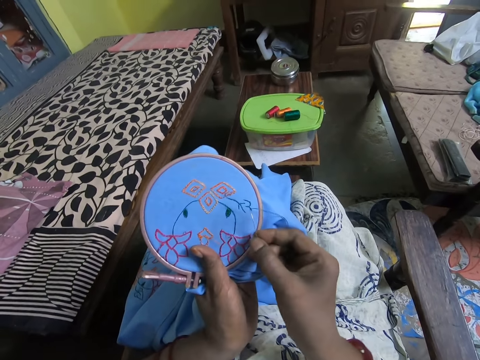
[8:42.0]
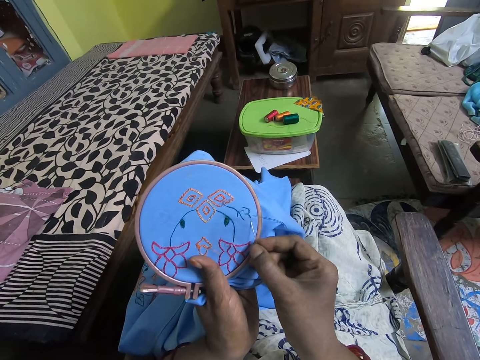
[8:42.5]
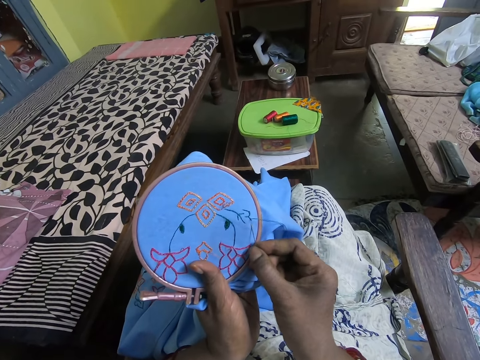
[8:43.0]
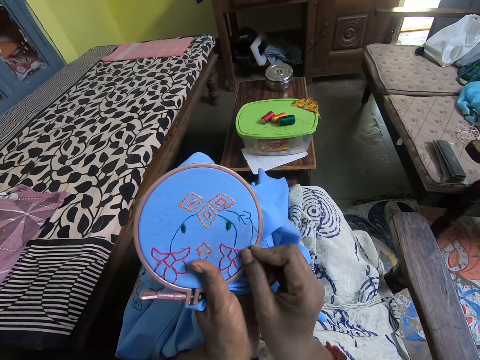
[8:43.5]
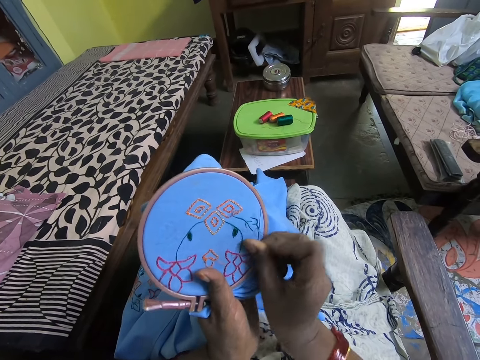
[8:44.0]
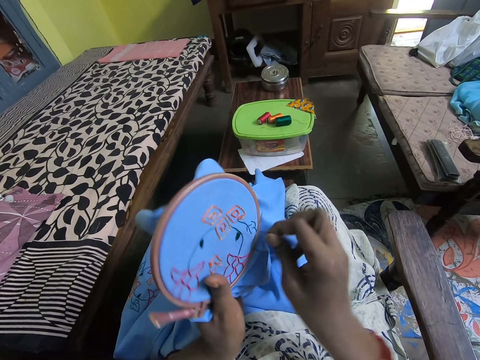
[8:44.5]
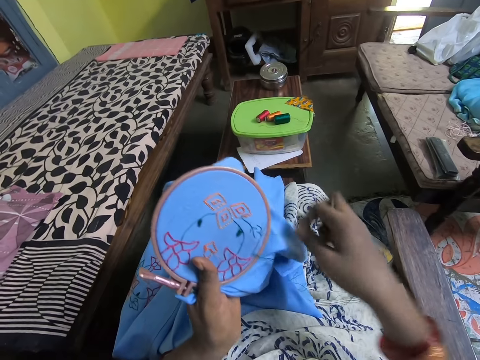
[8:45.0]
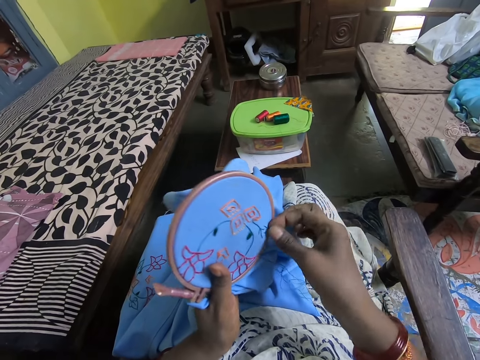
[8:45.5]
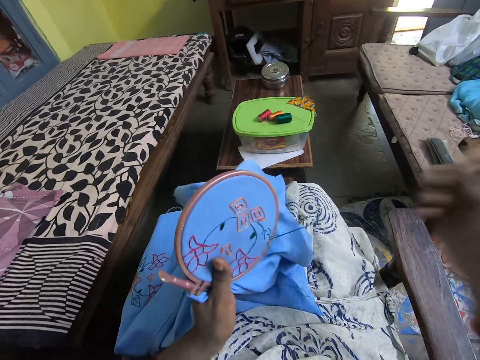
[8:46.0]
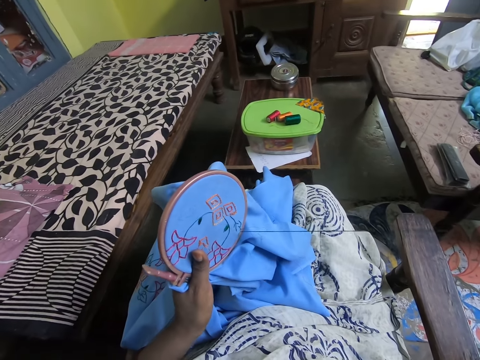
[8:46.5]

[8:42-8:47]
The camera wearer stitches the table cloth with a needle. They pull the needle. They pull the yarn.

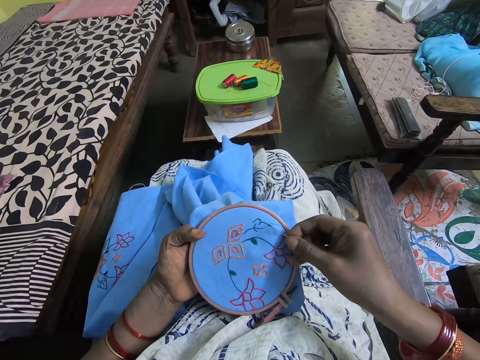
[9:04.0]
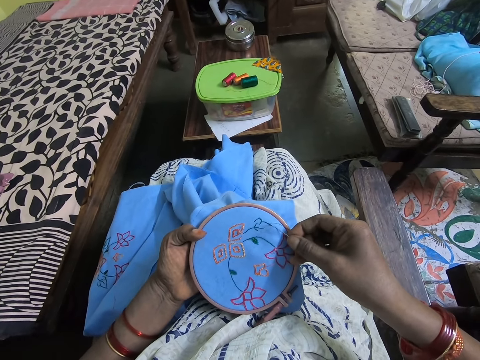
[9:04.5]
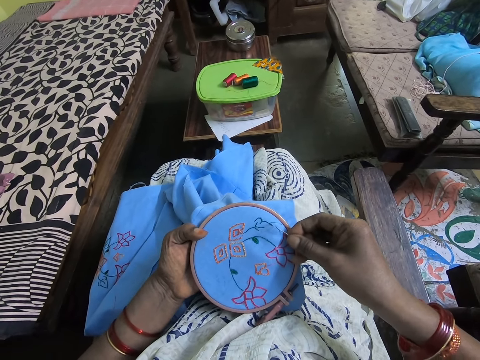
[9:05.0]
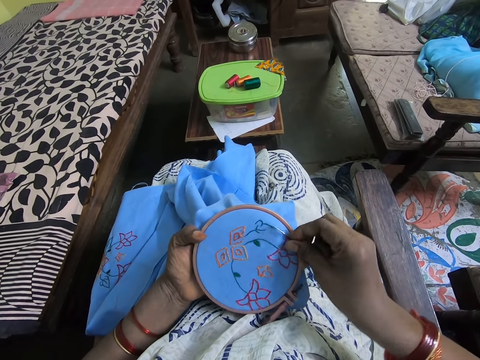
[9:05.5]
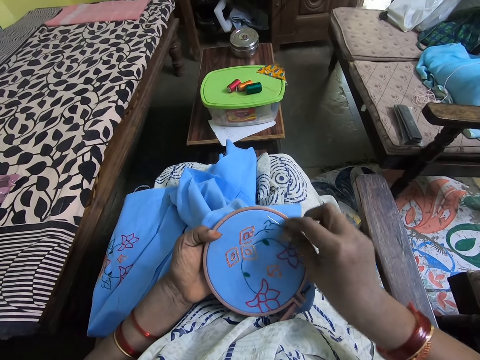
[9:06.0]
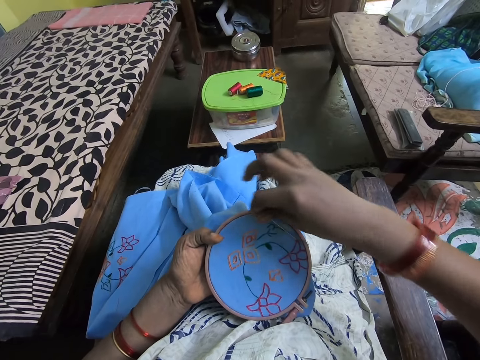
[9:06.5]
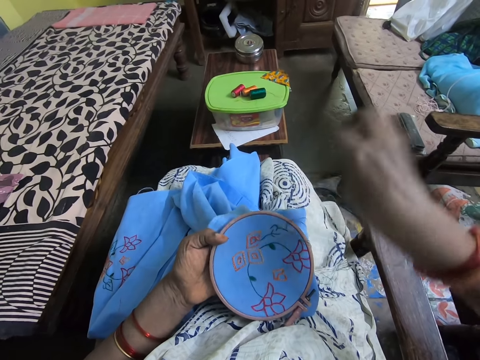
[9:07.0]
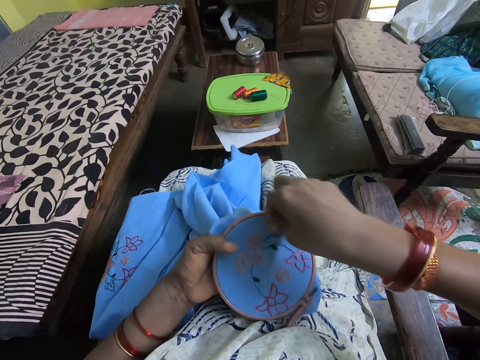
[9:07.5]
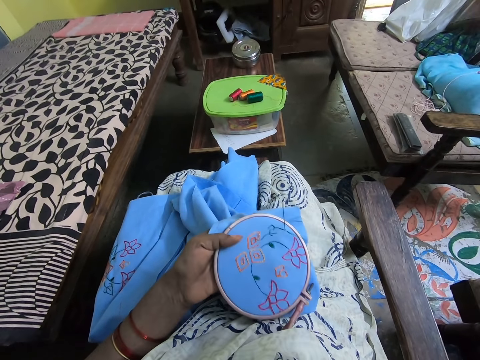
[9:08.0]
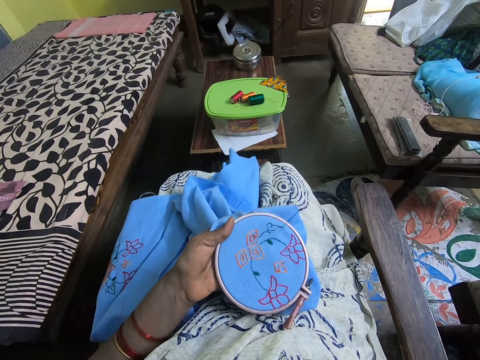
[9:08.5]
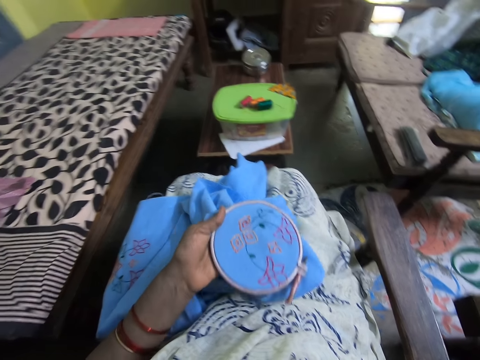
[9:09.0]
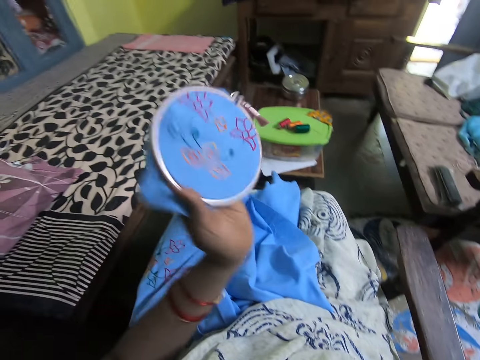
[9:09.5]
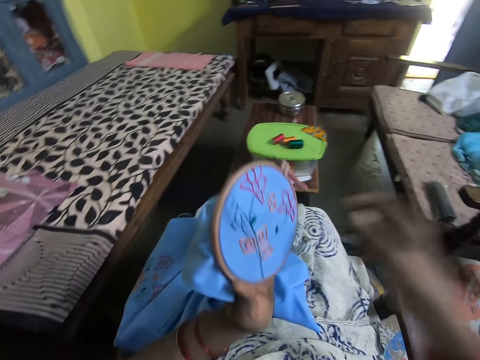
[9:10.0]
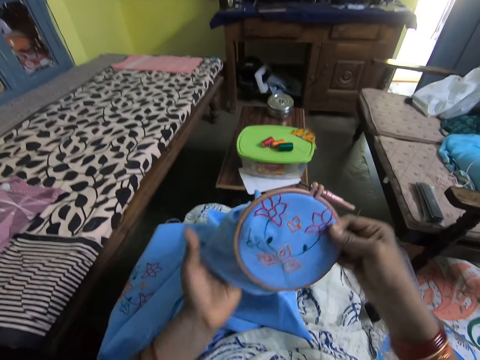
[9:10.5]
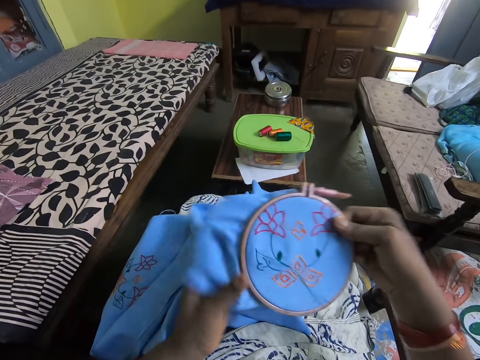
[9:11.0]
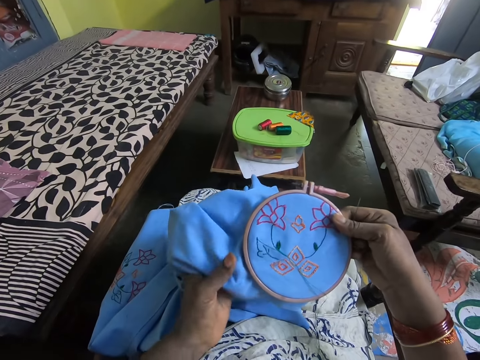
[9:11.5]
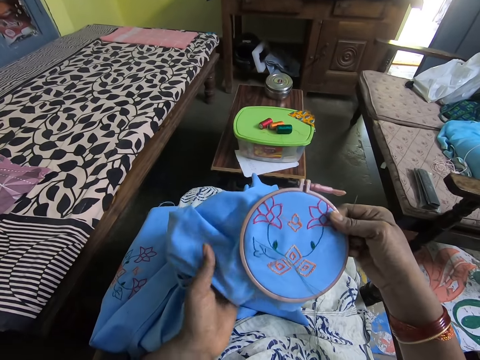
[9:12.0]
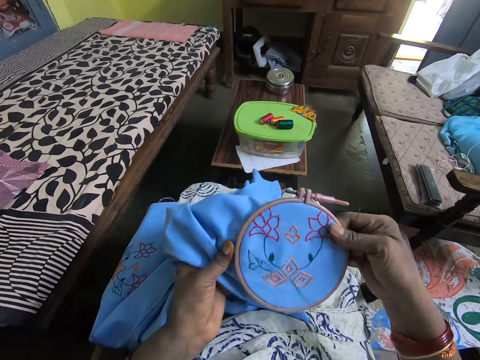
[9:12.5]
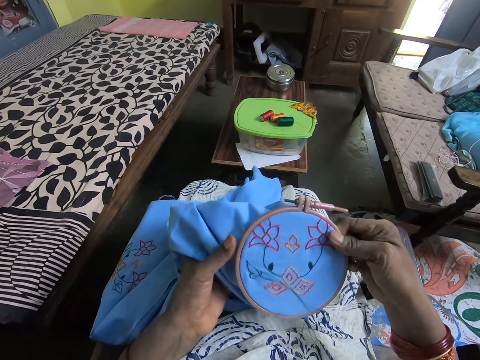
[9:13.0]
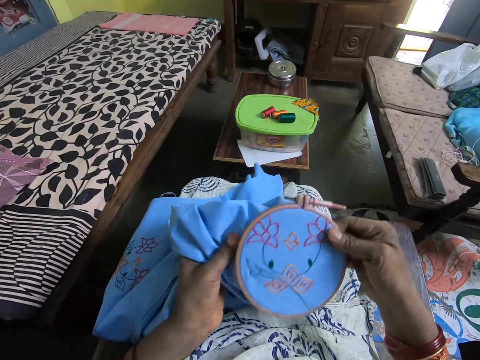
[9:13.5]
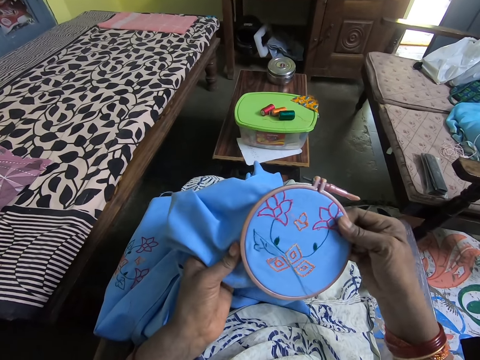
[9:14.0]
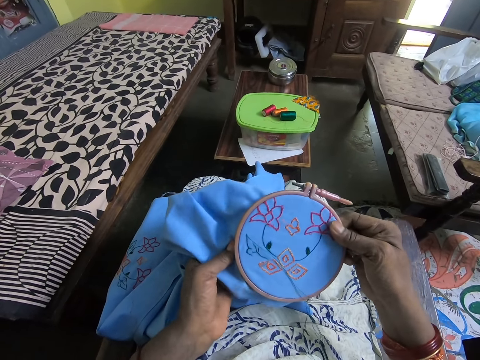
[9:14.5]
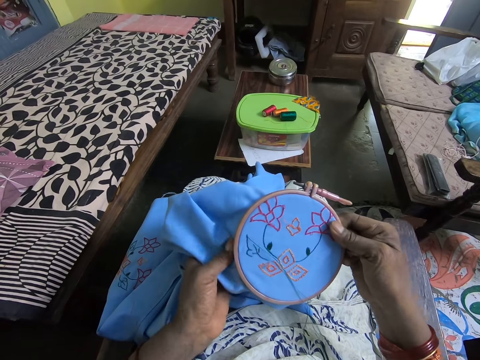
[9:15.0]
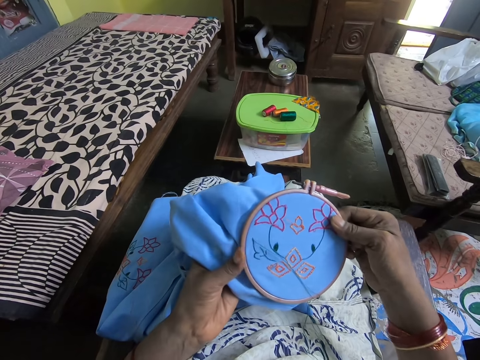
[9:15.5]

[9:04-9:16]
The camera wearer stitches the table cloth with a needle. They pull the needle. They pull the yarn. They turn the table cloth. They put the table cloth down. They touch the table cloth.

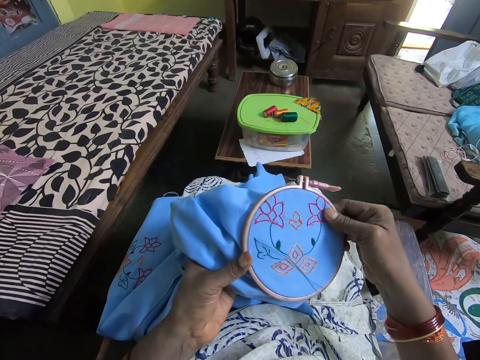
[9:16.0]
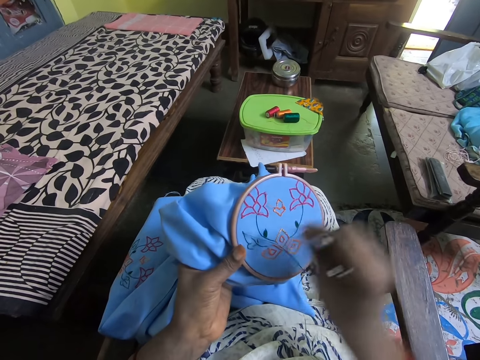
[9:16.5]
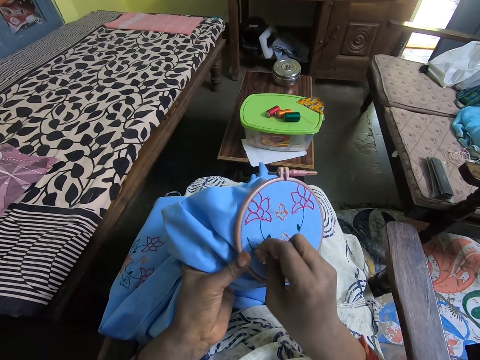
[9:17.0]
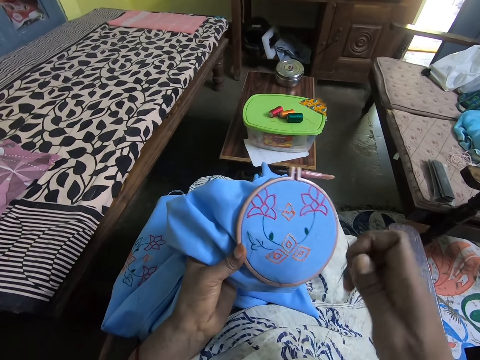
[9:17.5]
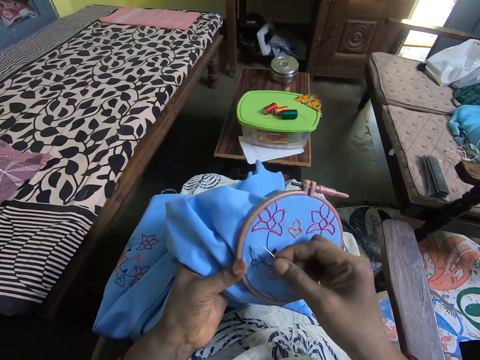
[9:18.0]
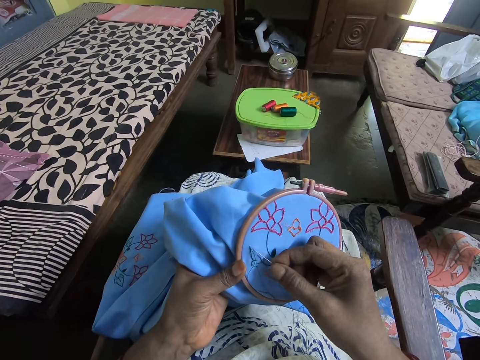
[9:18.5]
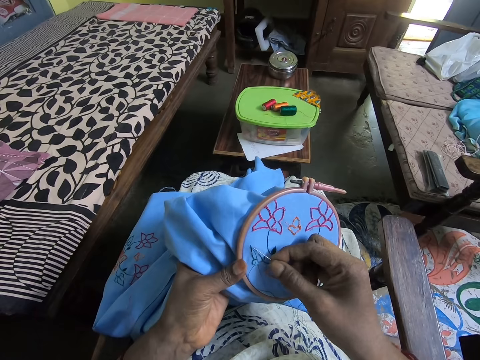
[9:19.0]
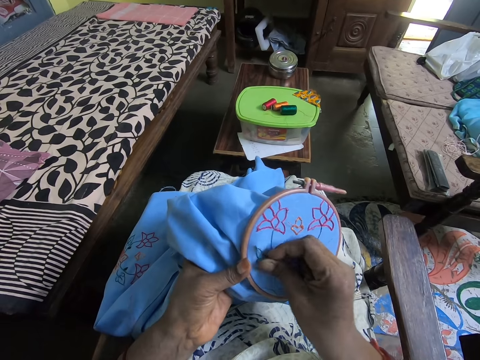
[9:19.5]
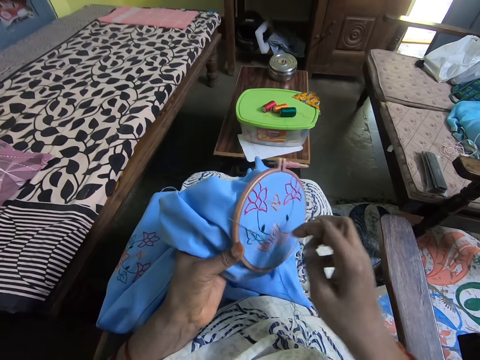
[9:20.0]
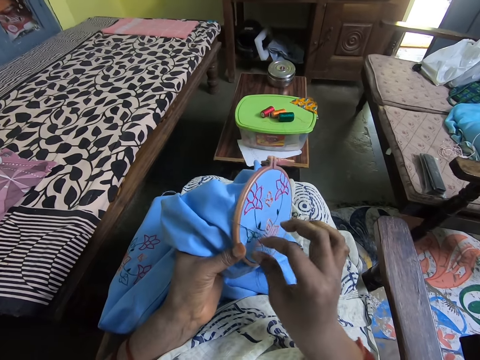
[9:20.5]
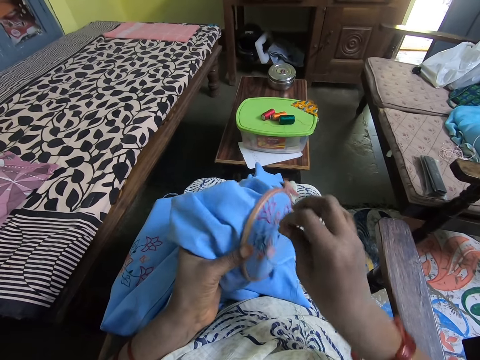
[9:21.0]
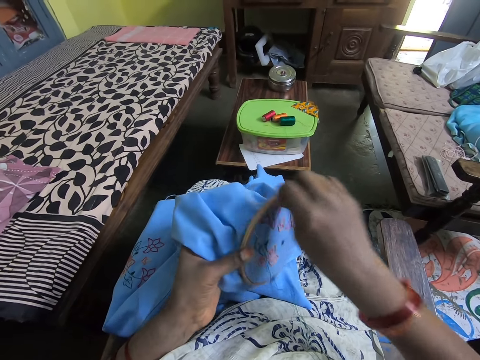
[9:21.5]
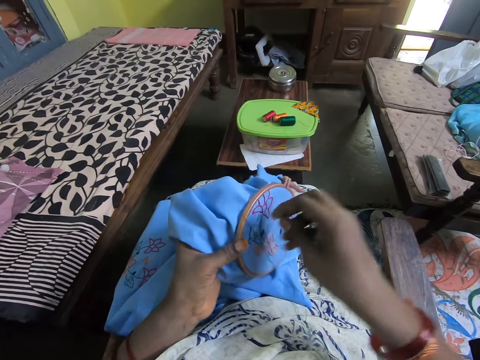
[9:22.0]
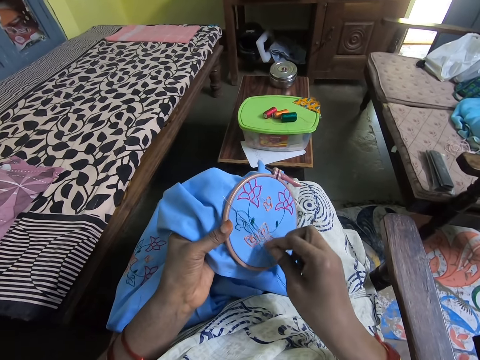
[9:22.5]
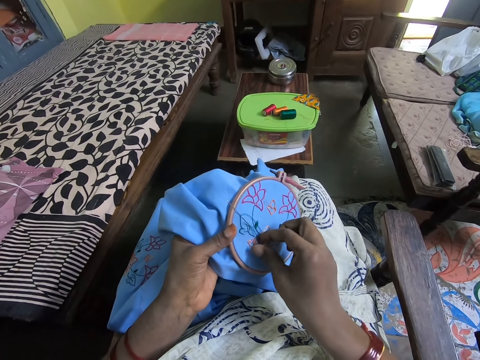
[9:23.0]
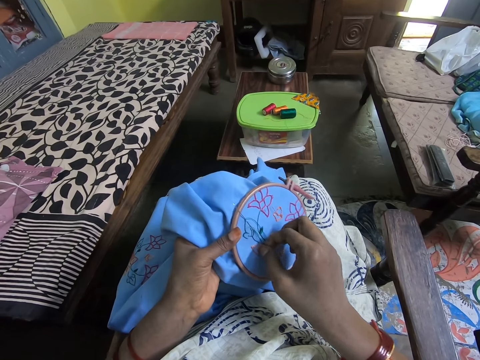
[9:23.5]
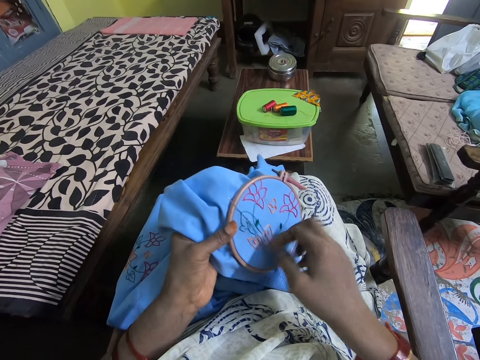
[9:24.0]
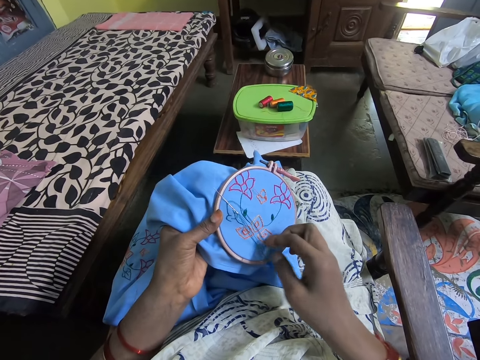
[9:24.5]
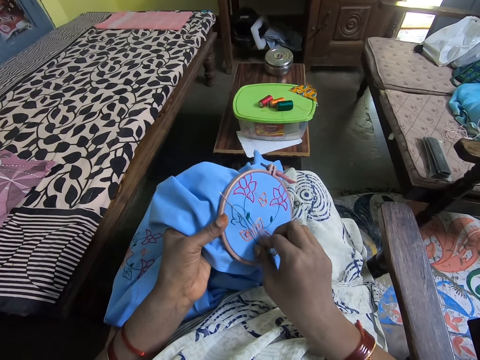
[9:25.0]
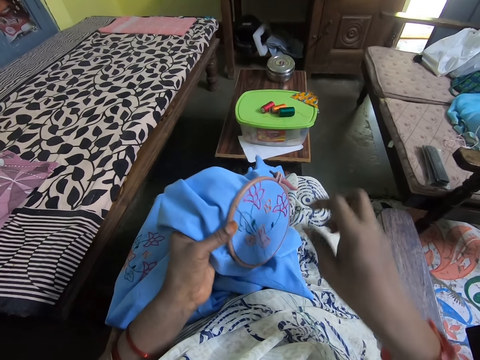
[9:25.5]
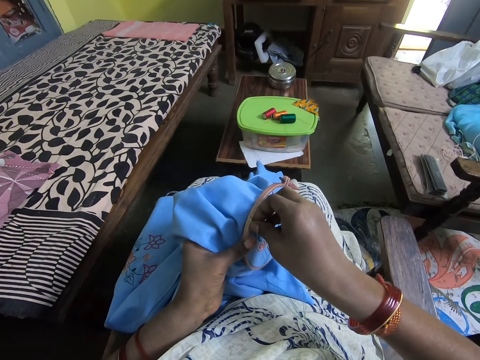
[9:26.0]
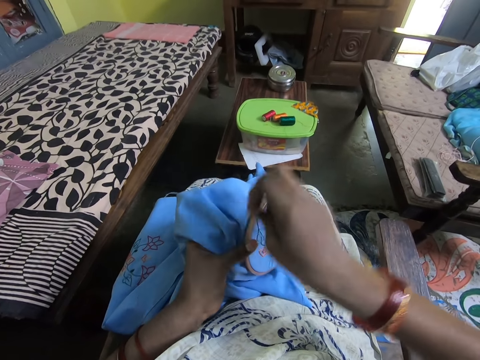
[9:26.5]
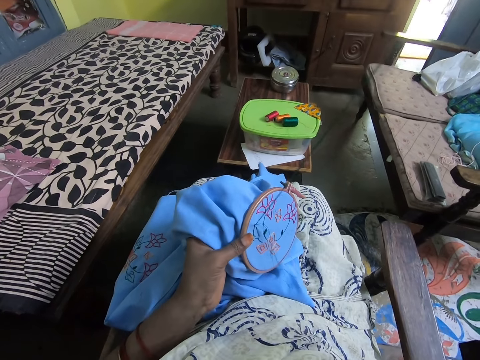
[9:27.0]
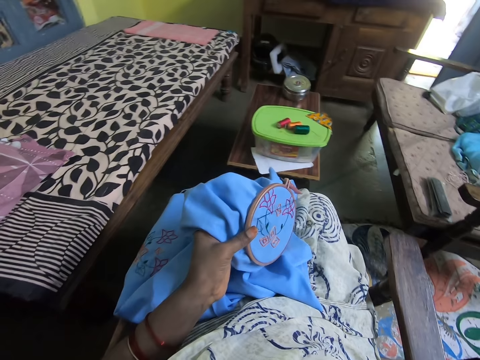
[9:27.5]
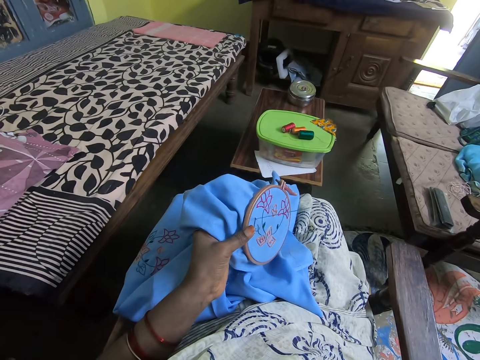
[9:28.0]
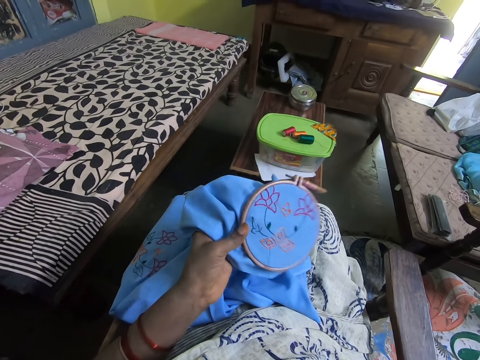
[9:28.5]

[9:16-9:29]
The camera wearer pulls the thread. They sew the garment. They align the thread. They sew the garment.
